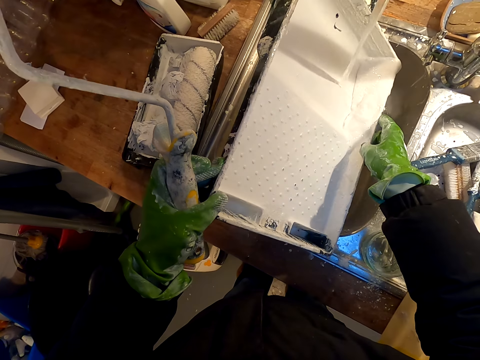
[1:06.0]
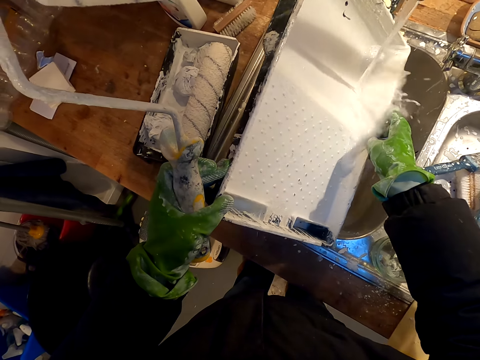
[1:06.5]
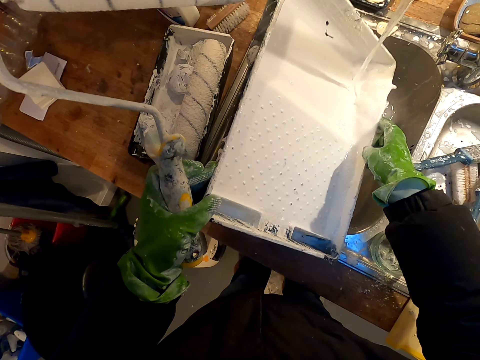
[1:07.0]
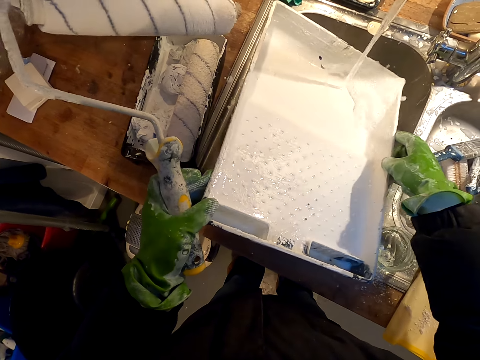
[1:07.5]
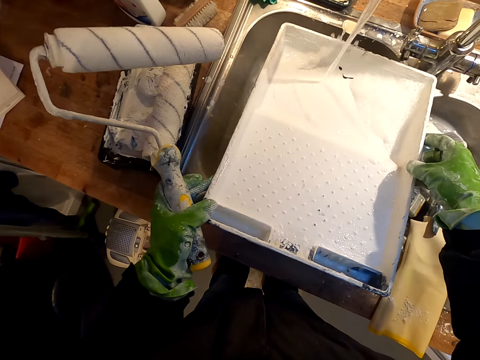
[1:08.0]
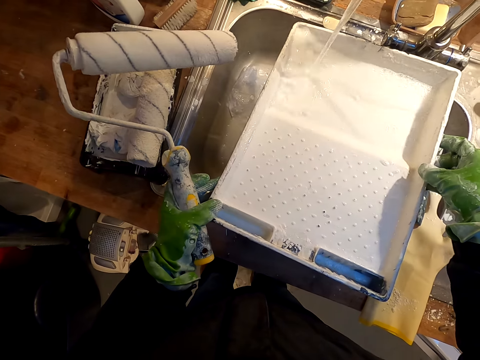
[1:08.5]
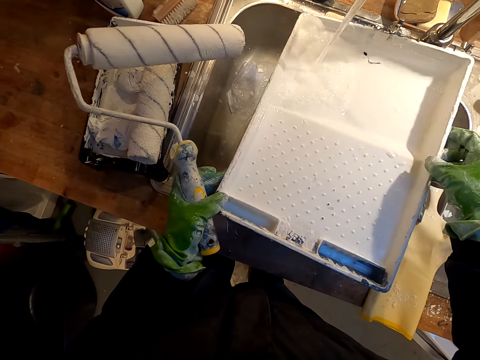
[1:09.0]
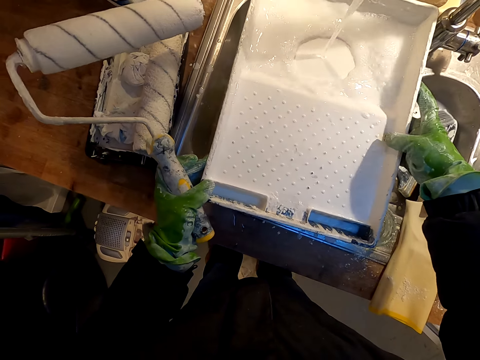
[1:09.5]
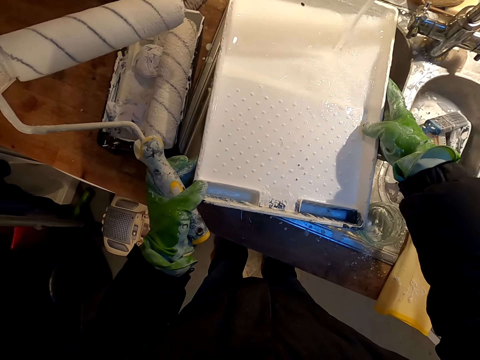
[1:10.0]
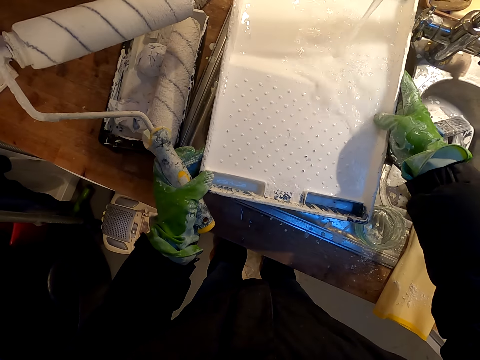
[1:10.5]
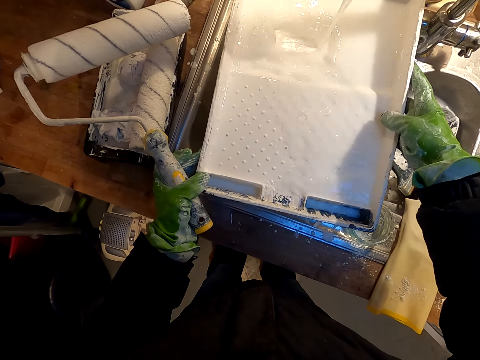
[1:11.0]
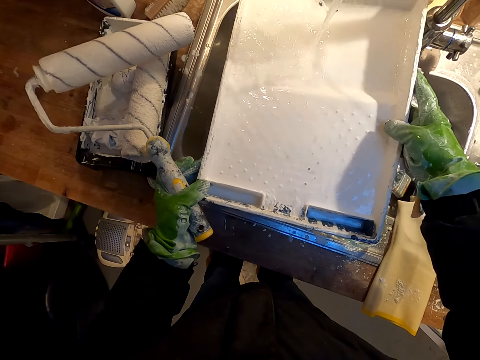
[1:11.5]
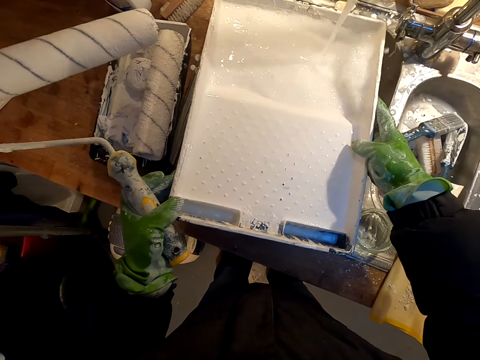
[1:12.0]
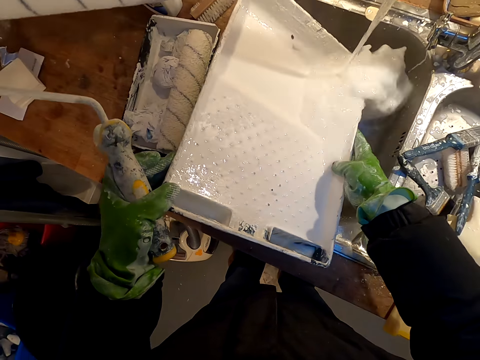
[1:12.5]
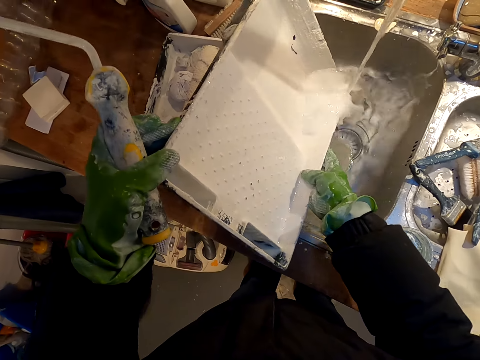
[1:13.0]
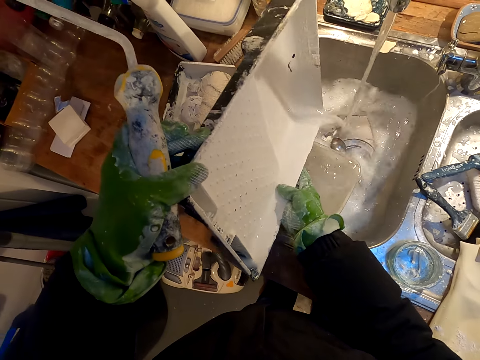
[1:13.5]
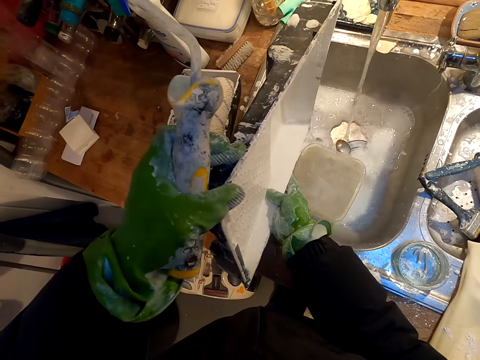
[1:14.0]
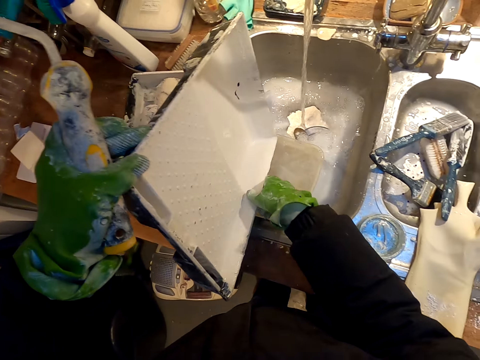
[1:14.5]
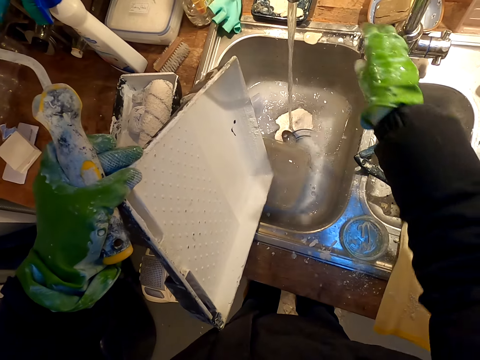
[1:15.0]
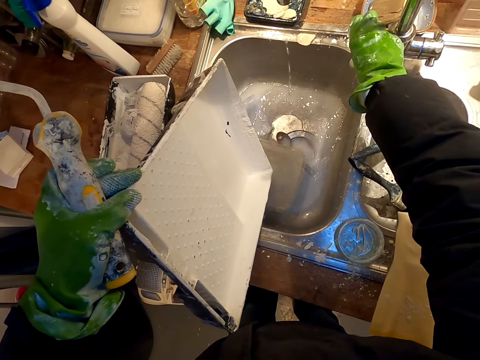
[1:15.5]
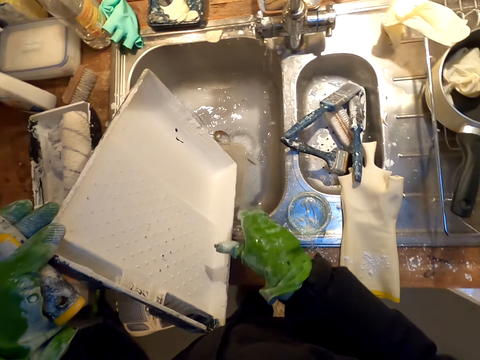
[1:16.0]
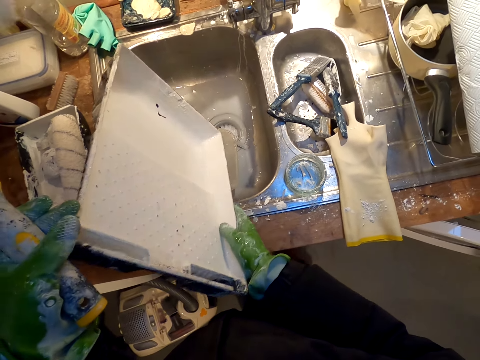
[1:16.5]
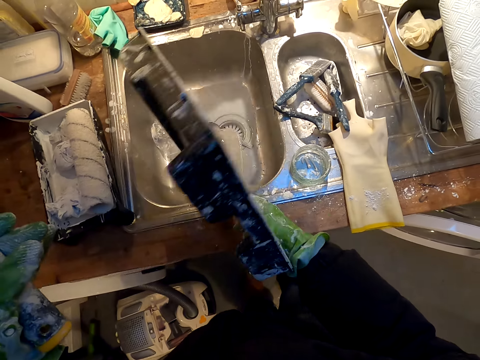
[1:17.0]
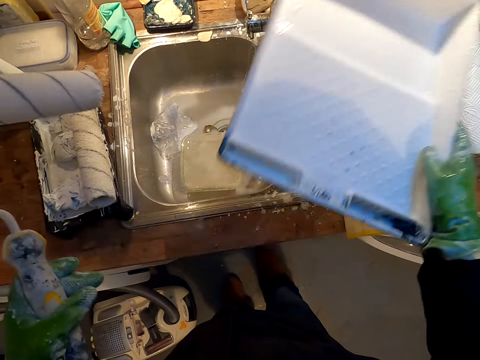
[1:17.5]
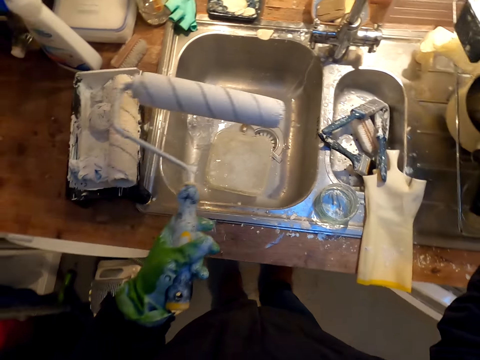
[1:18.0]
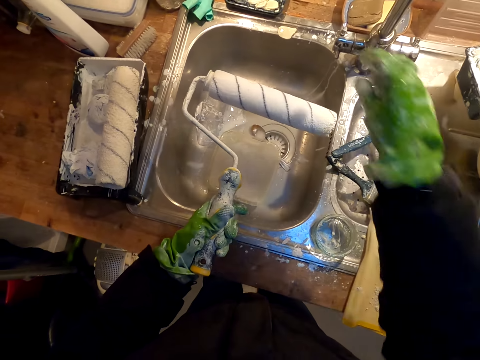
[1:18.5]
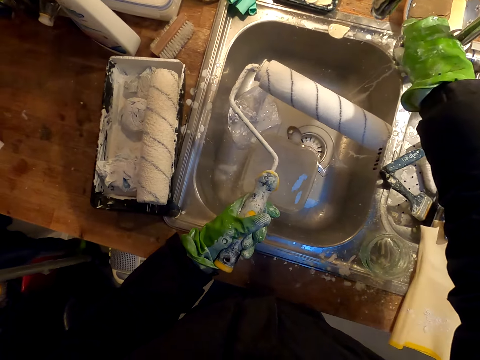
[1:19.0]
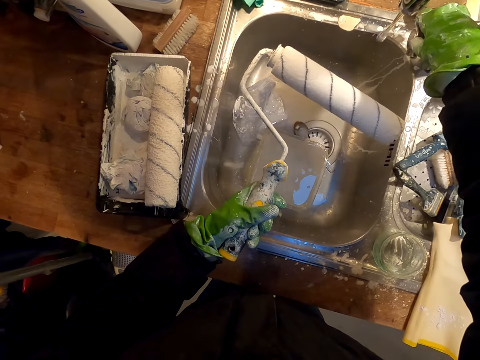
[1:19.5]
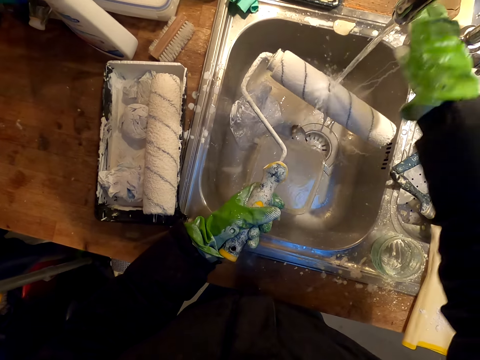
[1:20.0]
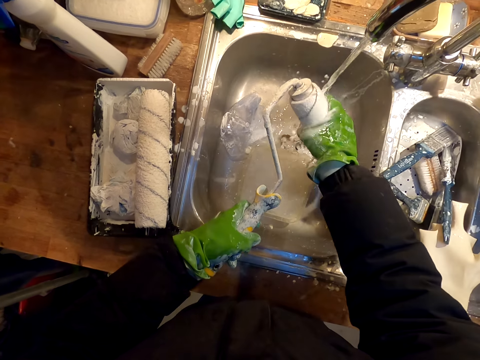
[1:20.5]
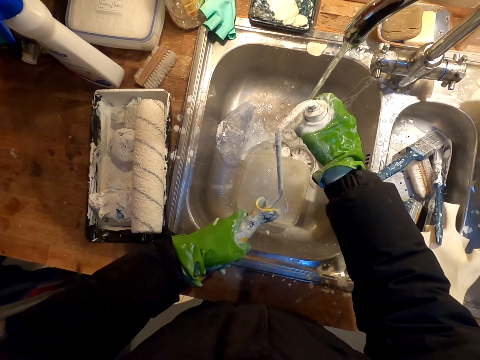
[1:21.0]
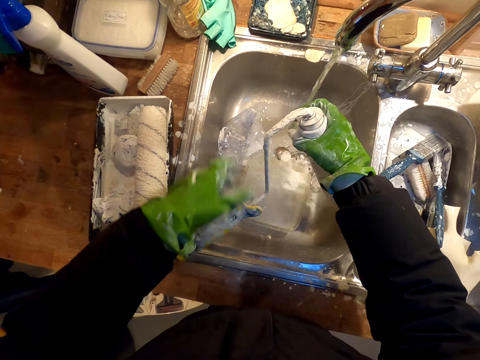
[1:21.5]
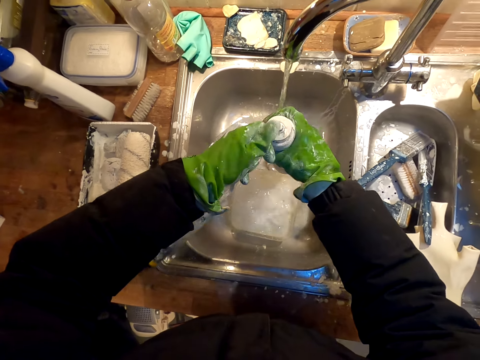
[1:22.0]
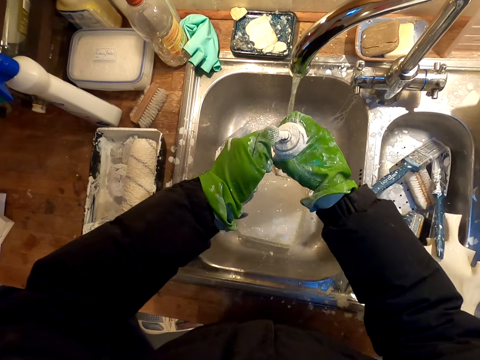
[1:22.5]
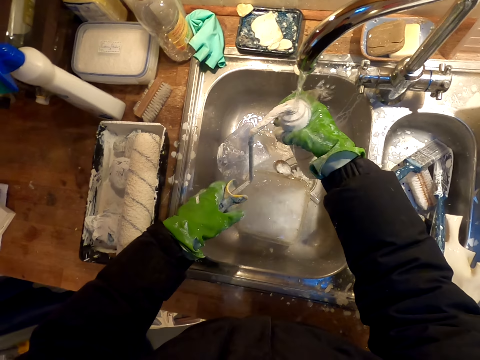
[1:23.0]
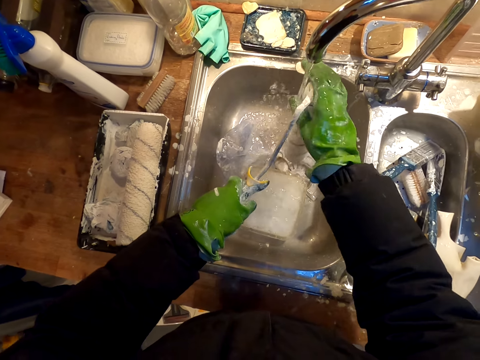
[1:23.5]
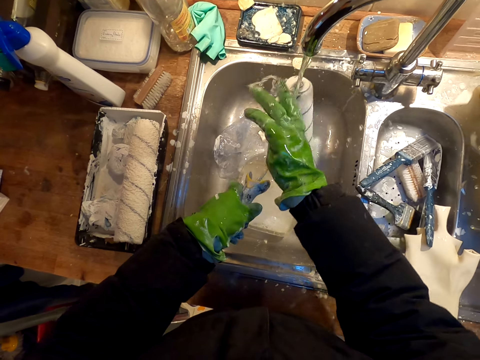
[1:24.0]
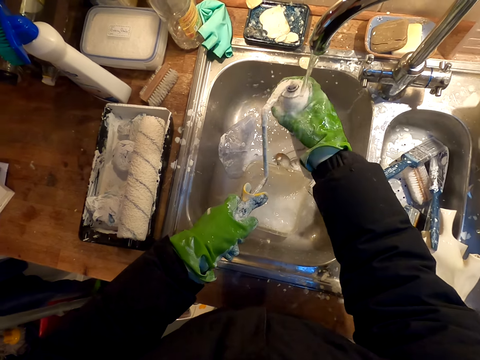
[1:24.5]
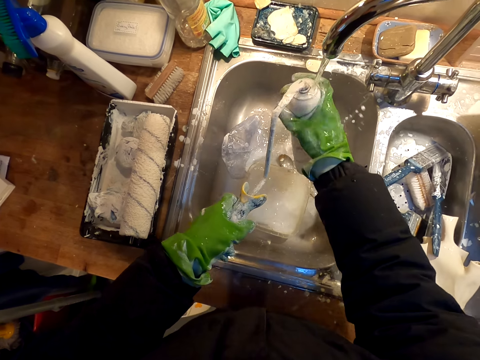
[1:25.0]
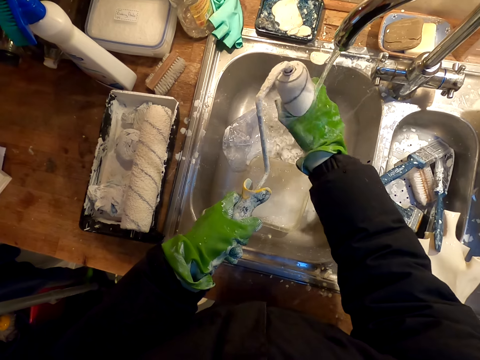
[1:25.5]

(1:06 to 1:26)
The camera wearer cleans the tray. They pour the water. They close the tap. They put the tray aside. They open the tap. They clean the paint roller. They squeeze the paint brush roller.

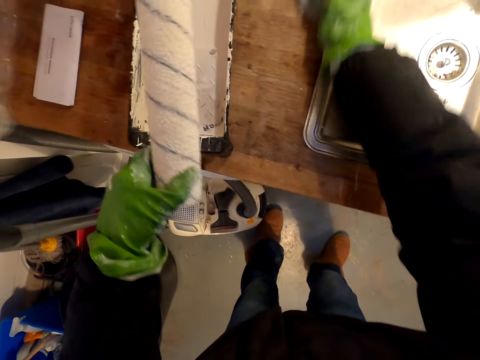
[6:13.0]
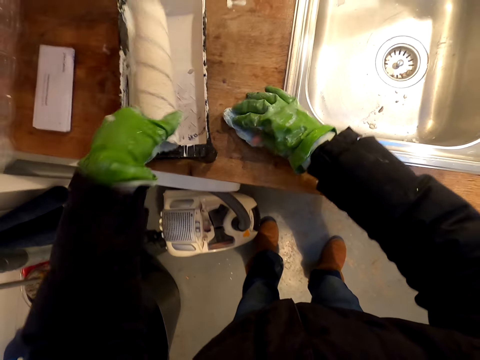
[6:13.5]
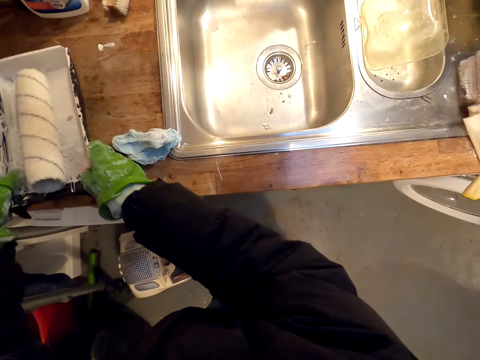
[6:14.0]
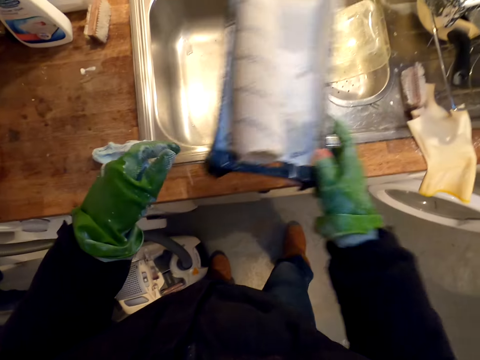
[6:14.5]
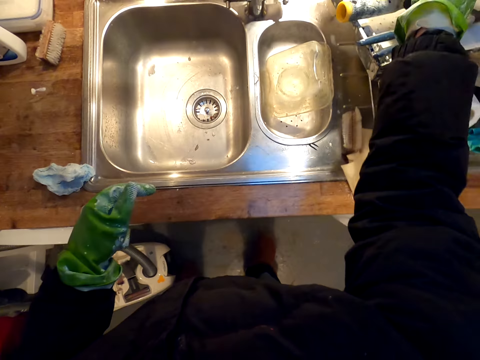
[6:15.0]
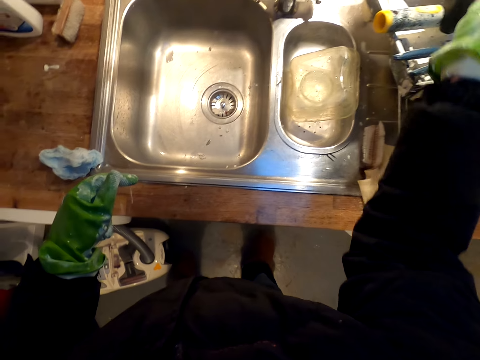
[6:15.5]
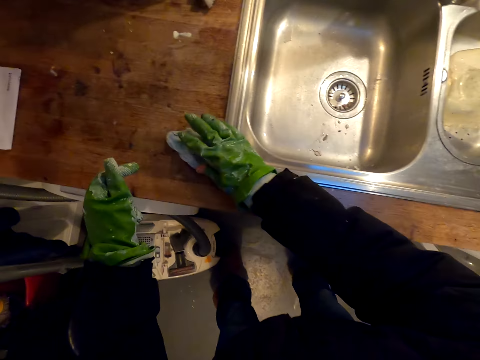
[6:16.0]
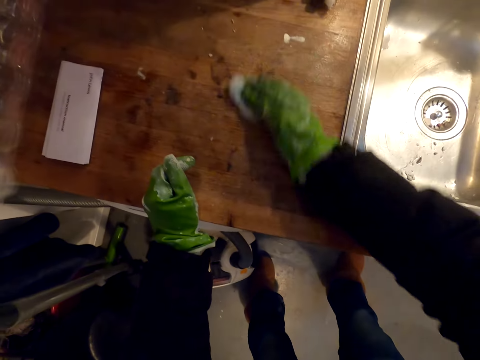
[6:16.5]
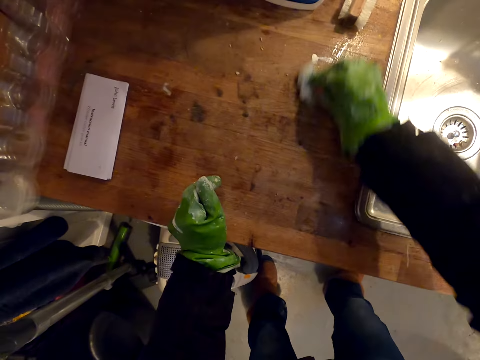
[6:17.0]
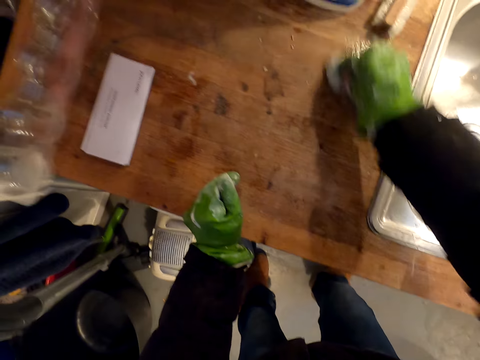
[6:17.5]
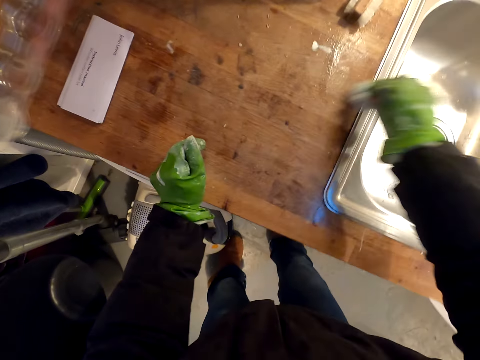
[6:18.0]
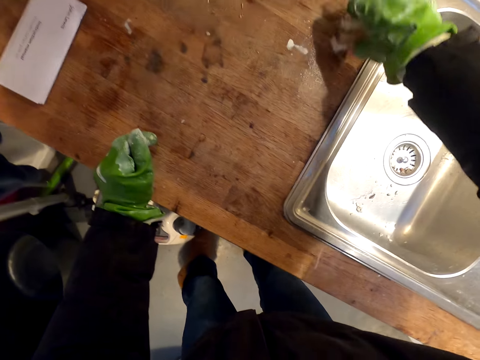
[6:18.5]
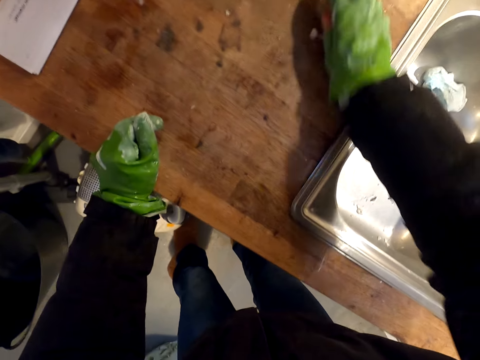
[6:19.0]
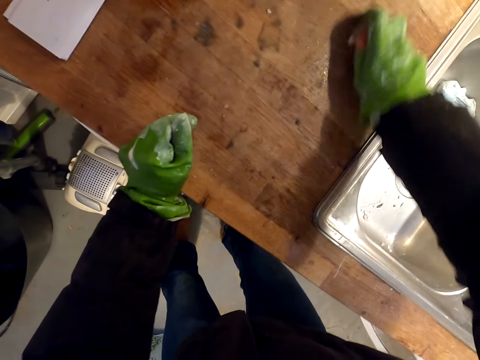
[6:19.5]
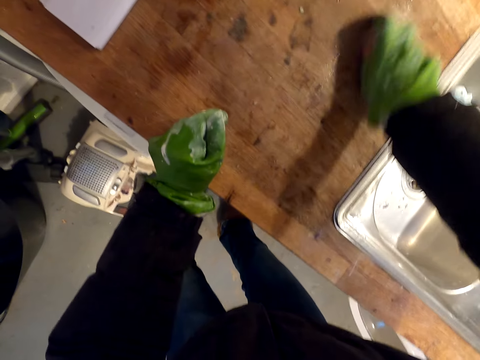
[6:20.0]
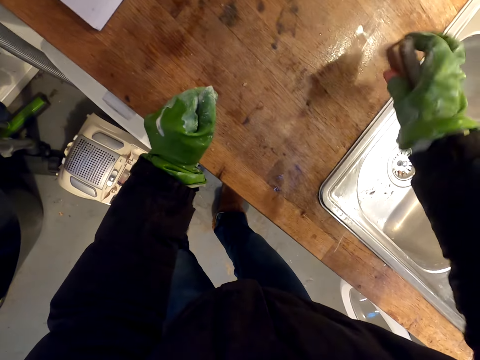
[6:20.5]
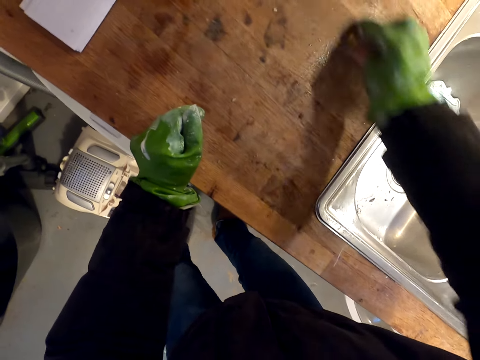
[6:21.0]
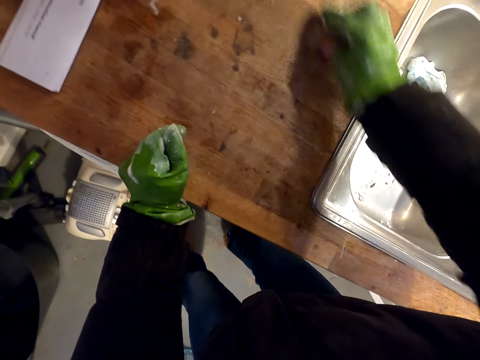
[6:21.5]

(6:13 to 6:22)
The camera wearer moves the paint roller brush. They put the basin aside. They wipe the counter or sink. They pick up a scrubbing brush. They scrub the counter.
